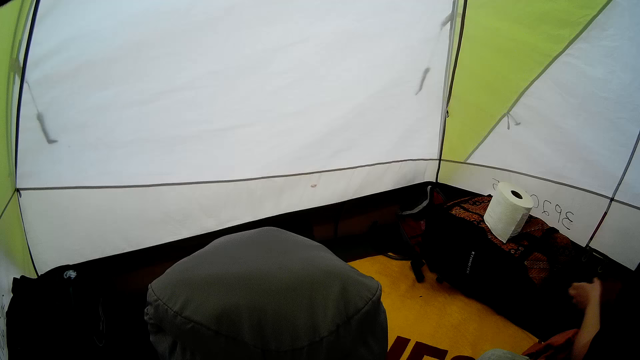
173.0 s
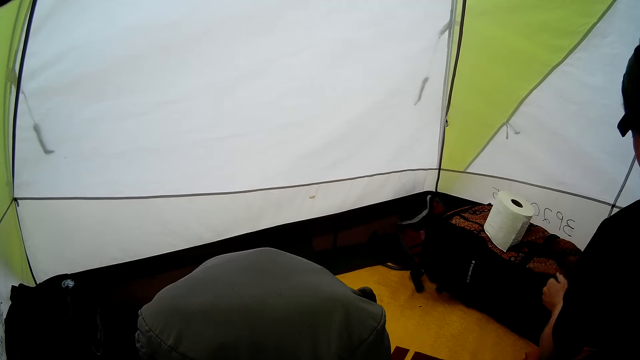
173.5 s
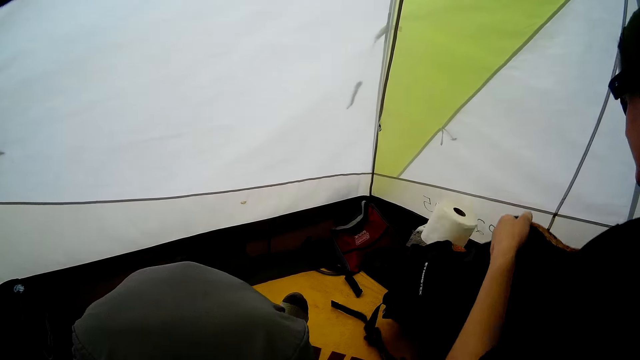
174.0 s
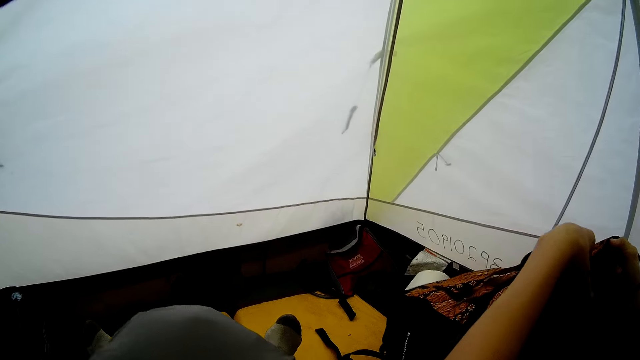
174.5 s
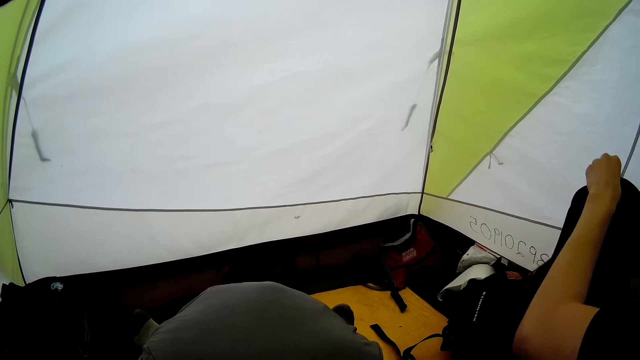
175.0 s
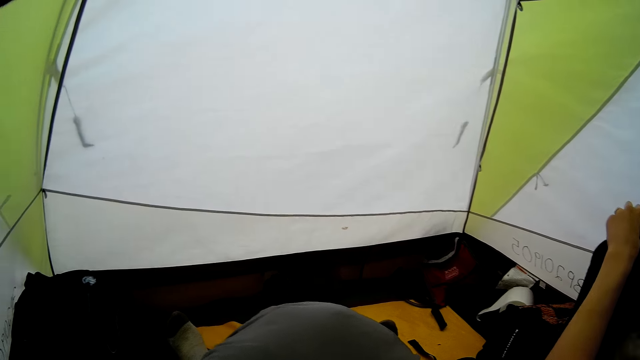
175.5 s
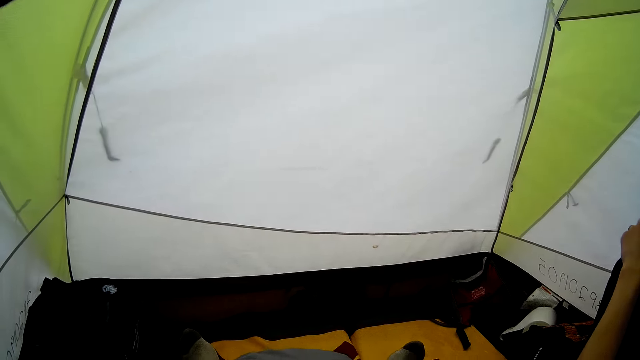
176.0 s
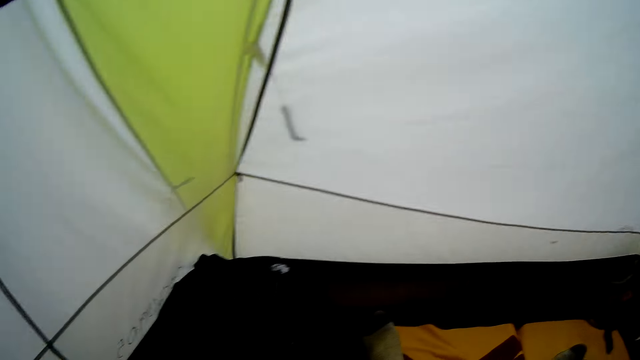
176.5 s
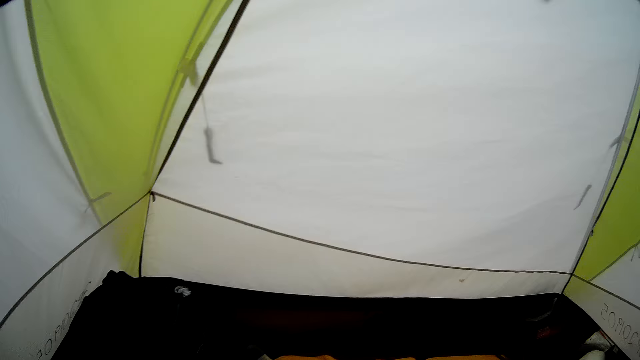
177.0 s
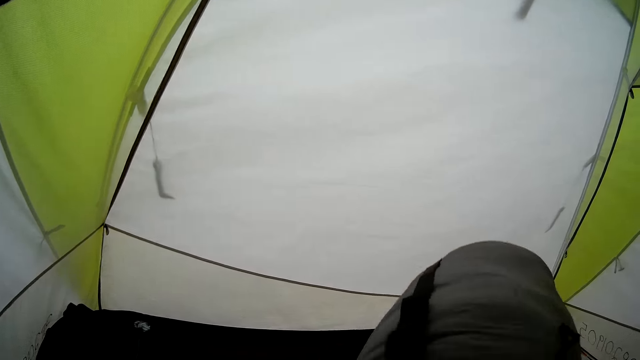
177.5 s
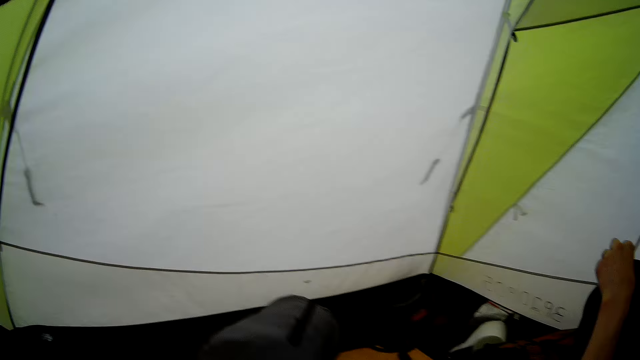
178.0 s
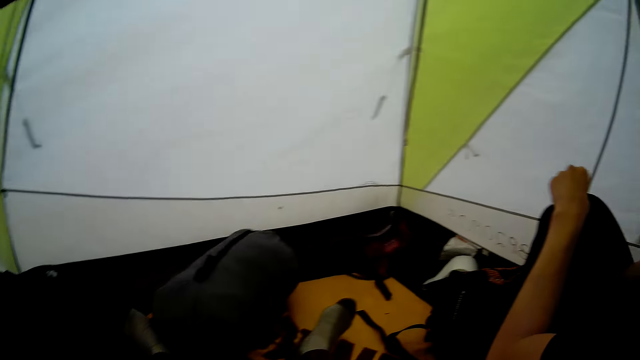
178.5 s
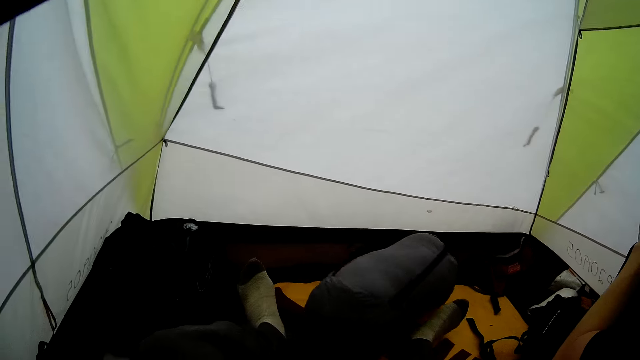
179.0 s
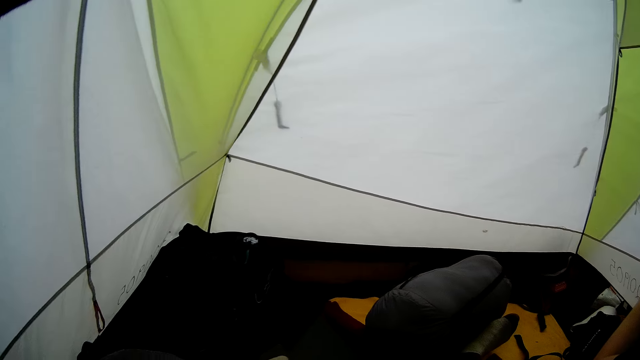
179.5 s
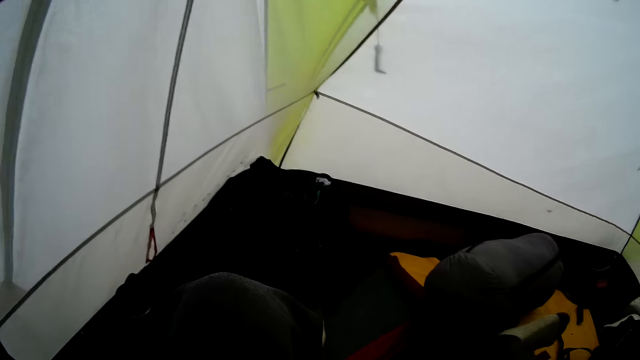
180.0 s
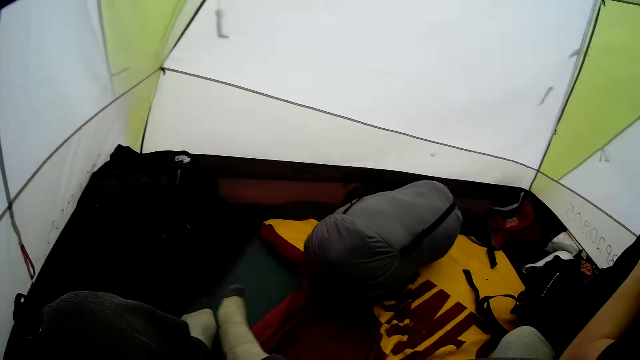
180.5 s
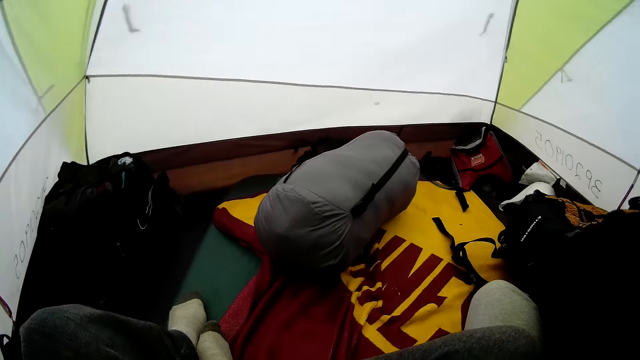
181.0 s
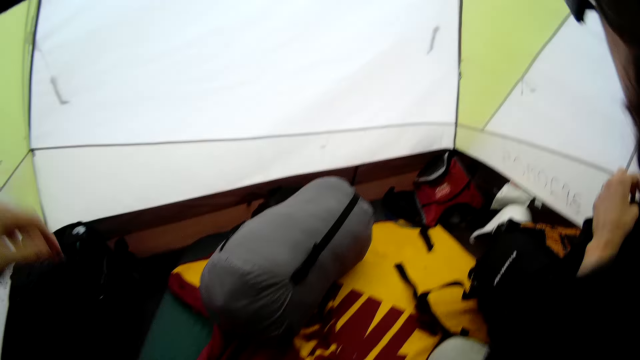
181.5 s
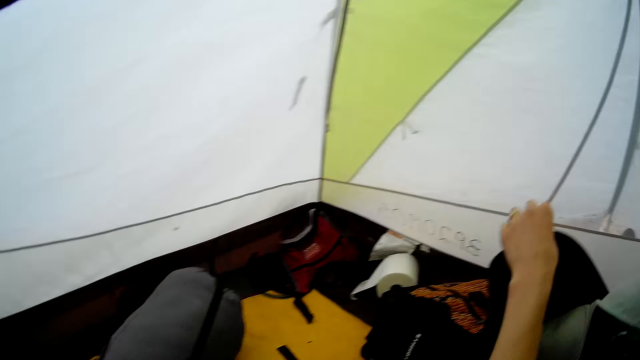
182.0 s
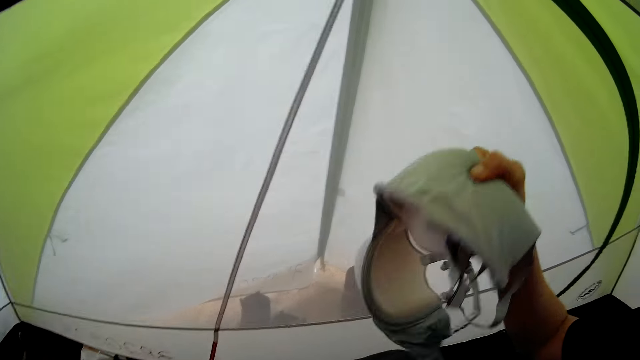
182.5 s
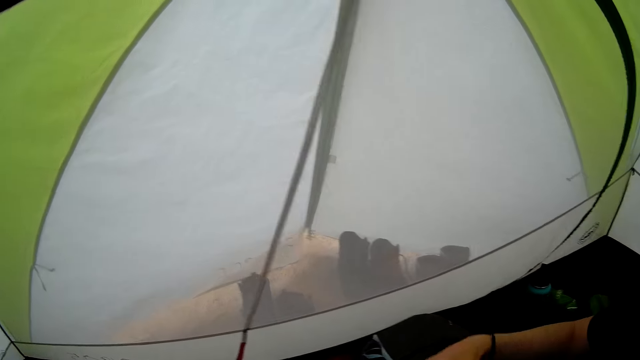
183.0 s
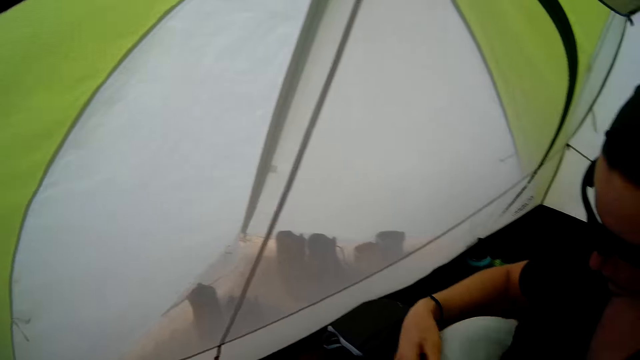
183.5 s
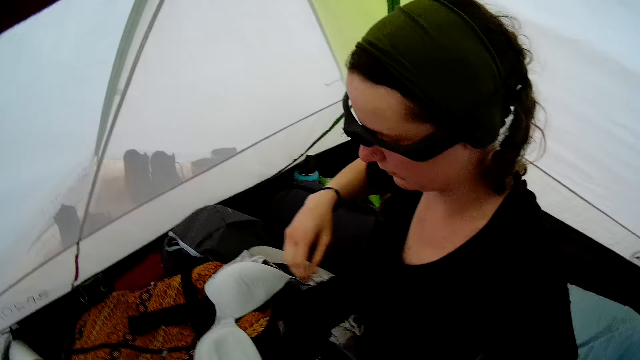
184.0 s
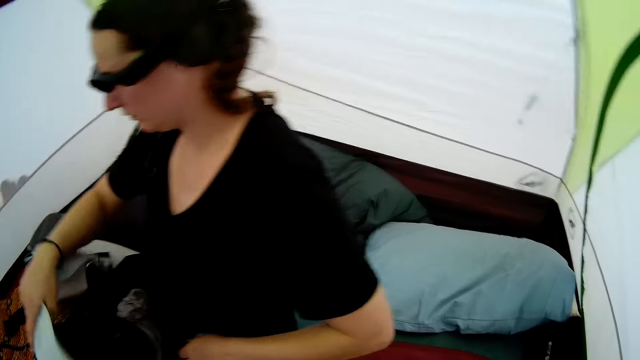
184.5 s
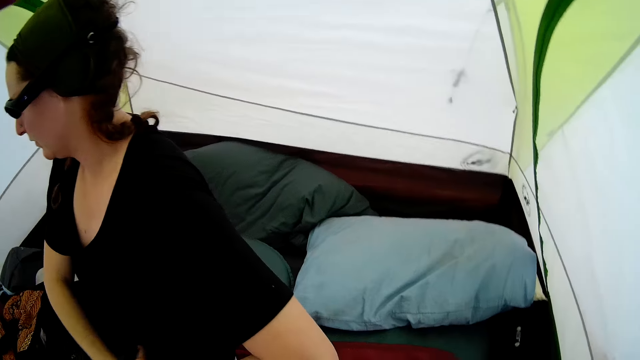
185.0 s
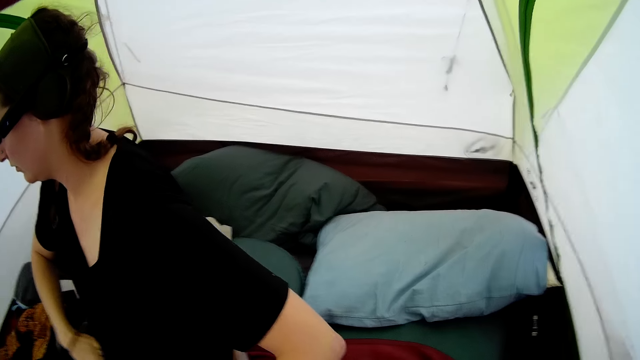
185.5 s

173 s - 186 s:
A woman picks the bag. The camera wearer looks around the room. They put the bag down. They look at the woman.

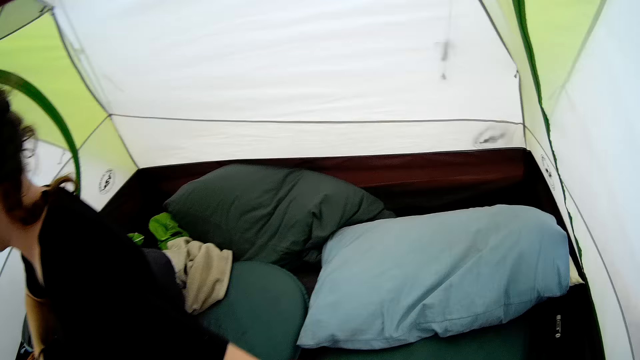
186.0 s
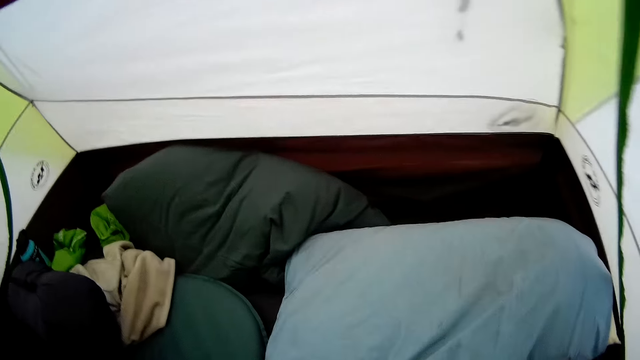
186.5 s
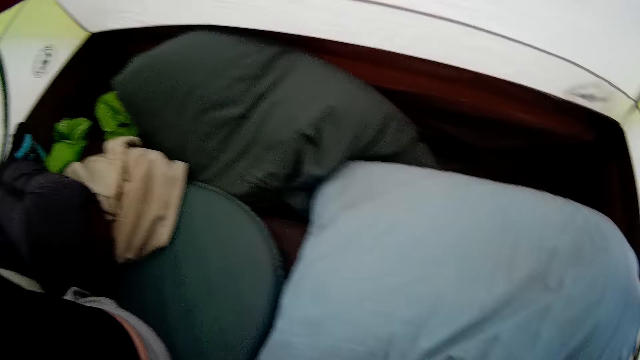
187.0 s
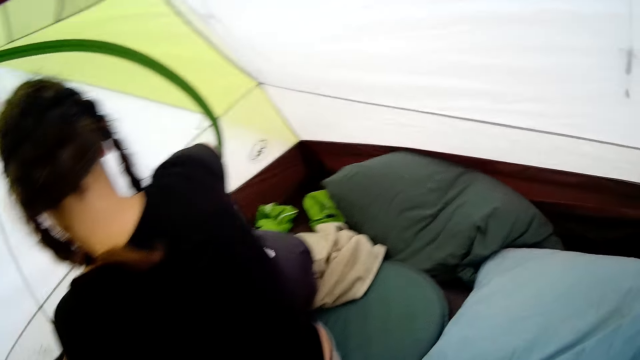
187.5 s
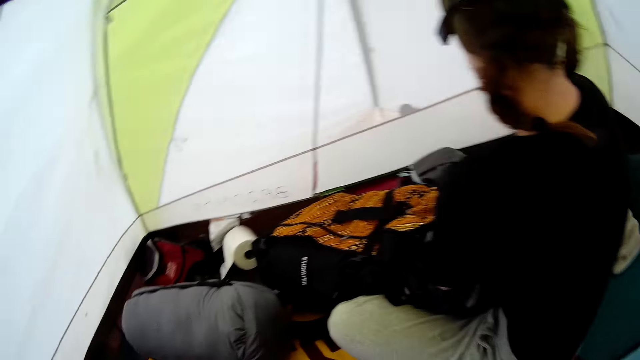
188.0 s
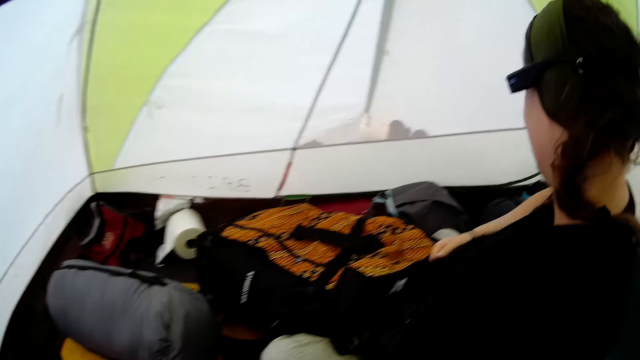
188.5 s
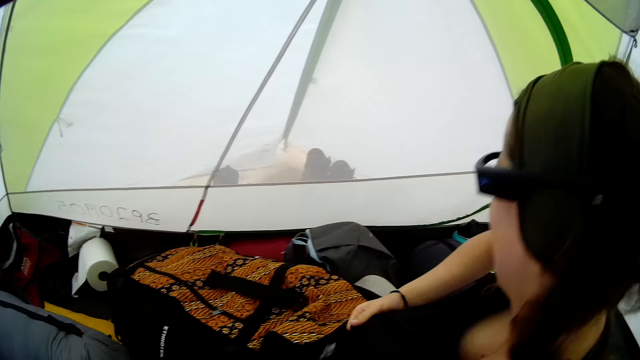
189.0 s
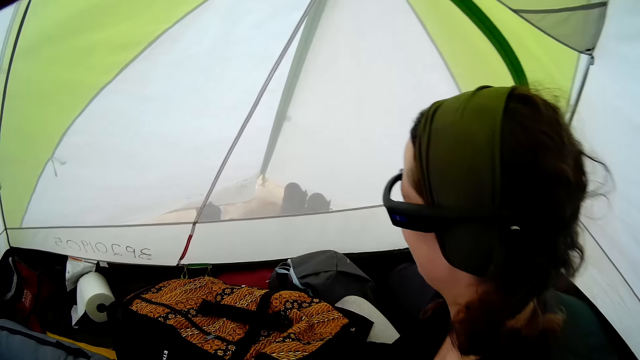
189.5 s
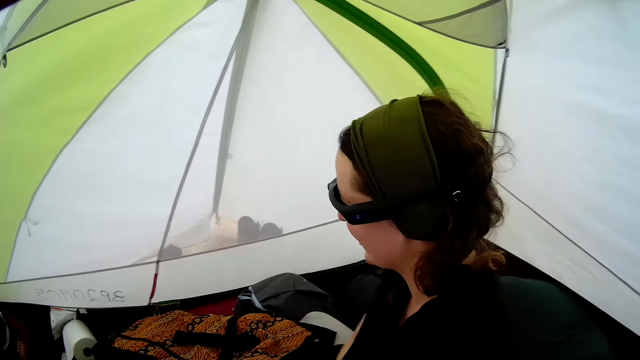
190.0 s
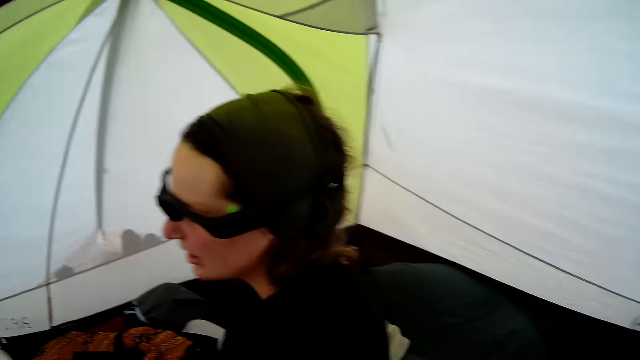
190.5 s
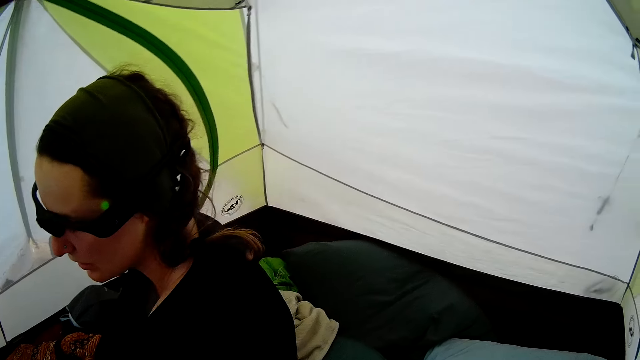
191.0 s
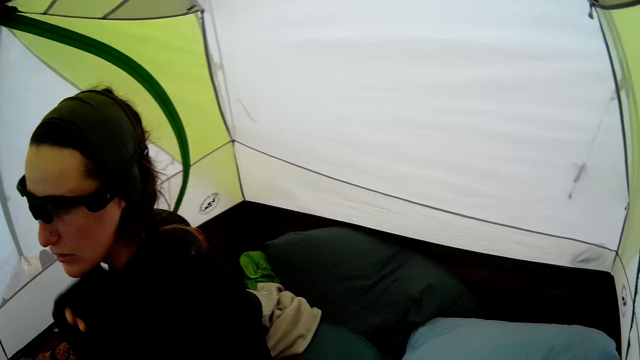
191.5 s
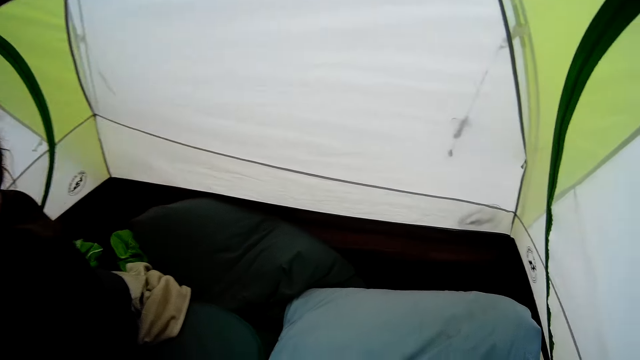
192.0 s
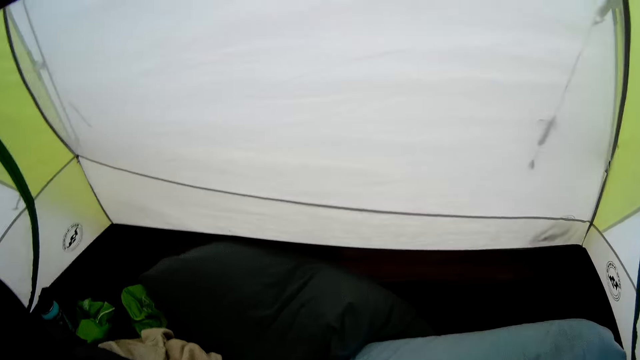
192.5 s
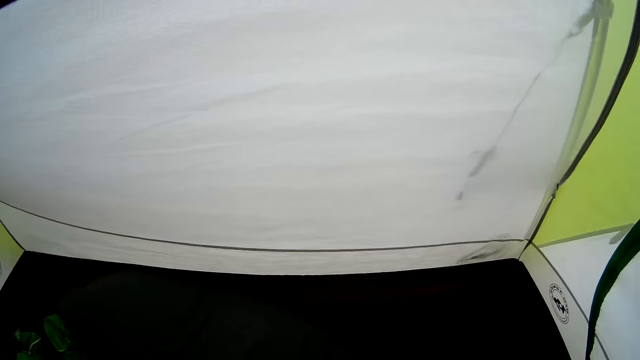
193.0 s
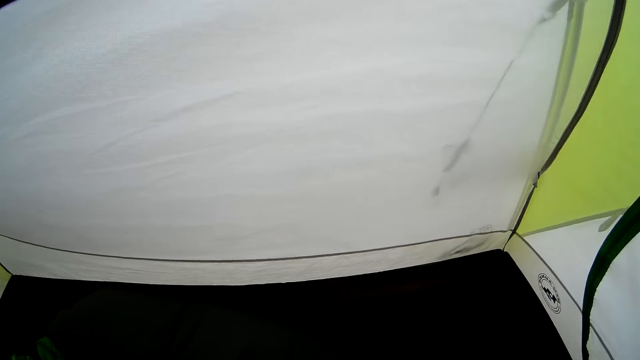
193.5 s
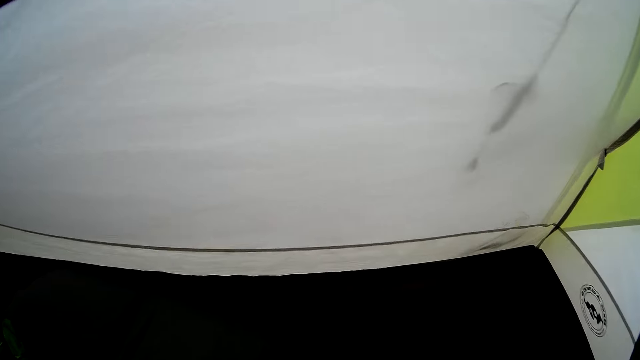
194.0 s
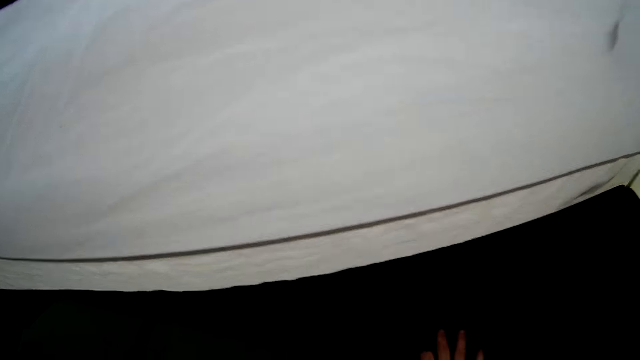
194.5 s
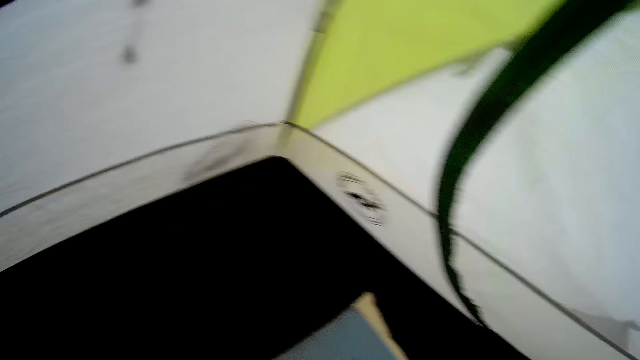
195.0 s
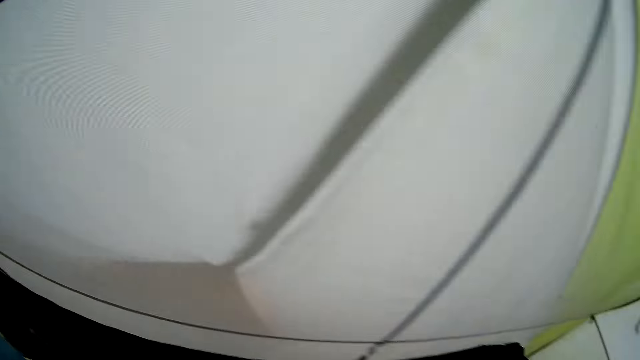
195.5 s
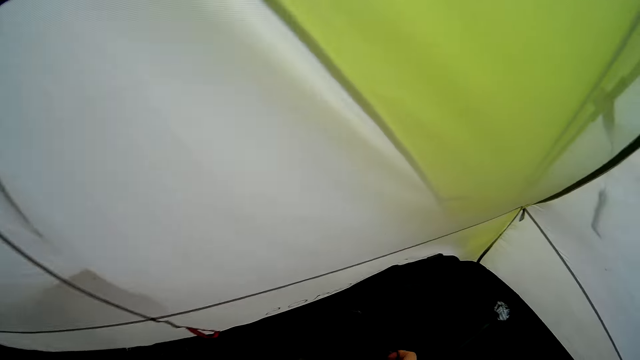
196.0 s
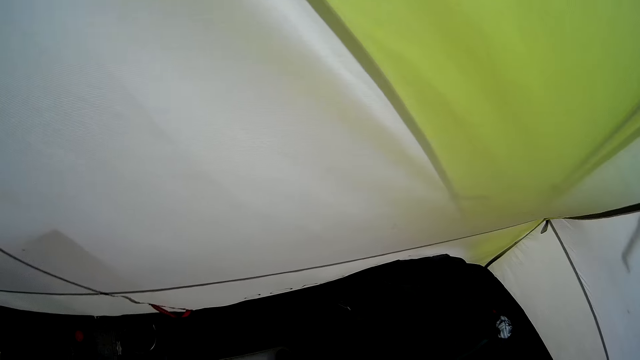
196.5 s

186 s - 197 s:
The camera wearer looks around the room. They look at a woman. They pick something. They sit in the tent.
